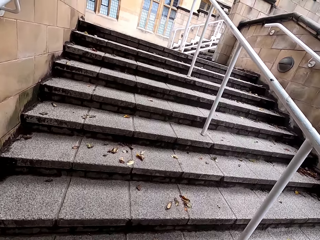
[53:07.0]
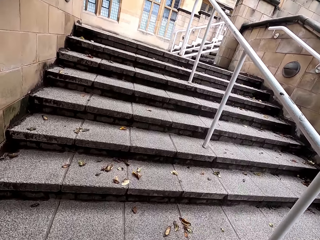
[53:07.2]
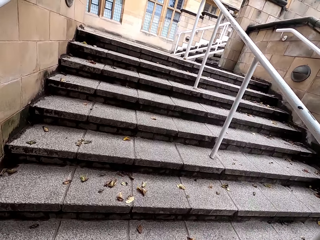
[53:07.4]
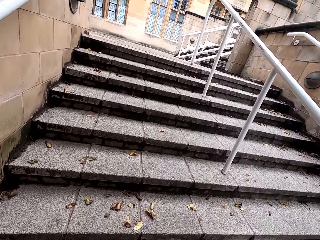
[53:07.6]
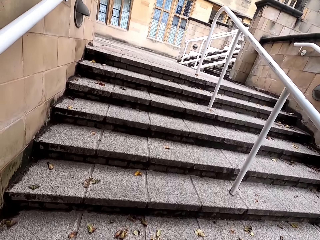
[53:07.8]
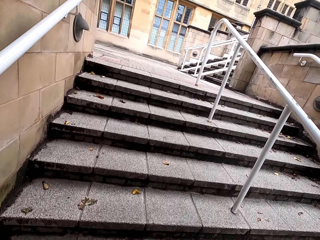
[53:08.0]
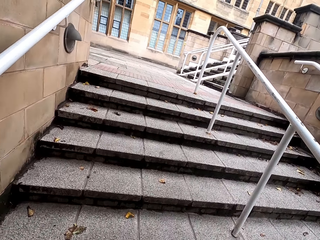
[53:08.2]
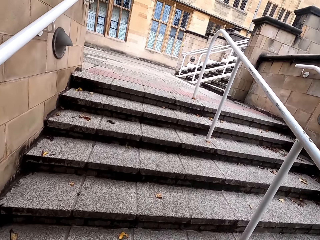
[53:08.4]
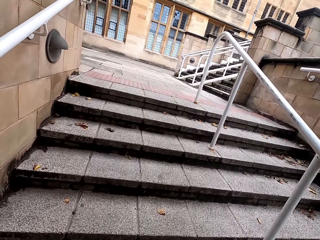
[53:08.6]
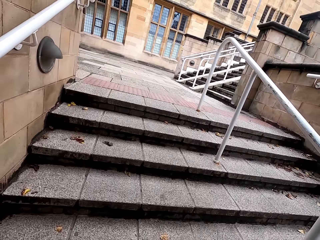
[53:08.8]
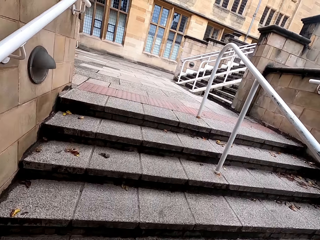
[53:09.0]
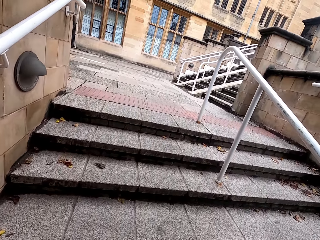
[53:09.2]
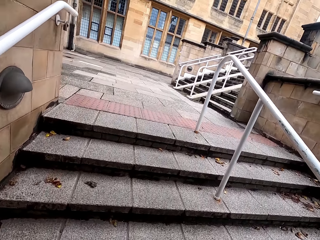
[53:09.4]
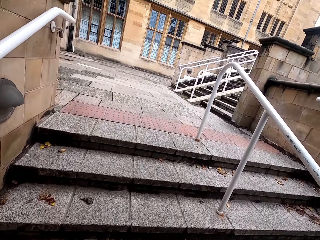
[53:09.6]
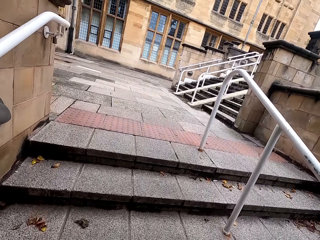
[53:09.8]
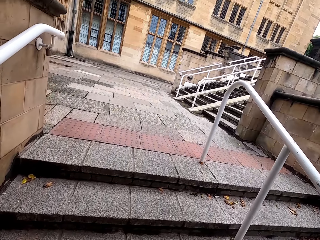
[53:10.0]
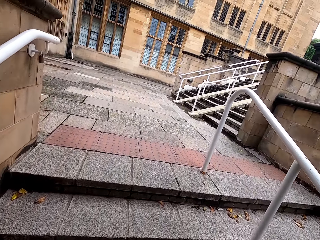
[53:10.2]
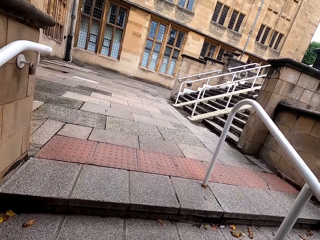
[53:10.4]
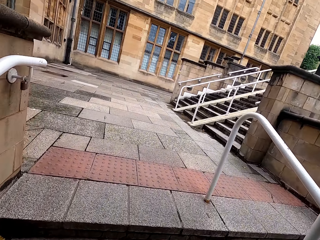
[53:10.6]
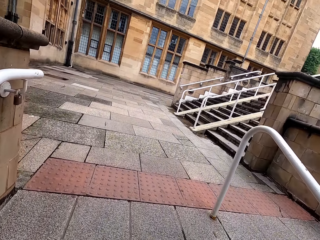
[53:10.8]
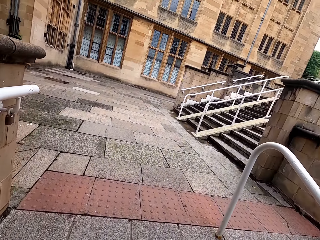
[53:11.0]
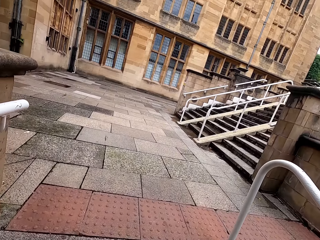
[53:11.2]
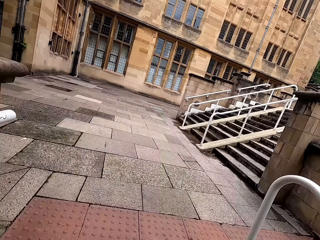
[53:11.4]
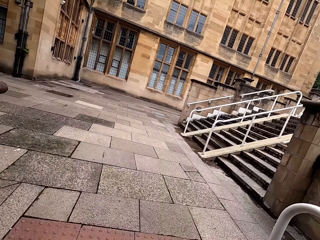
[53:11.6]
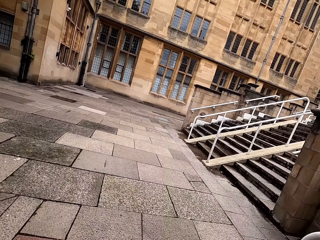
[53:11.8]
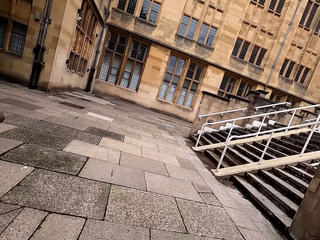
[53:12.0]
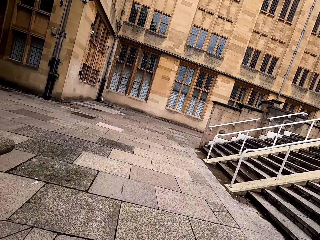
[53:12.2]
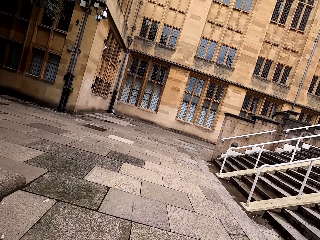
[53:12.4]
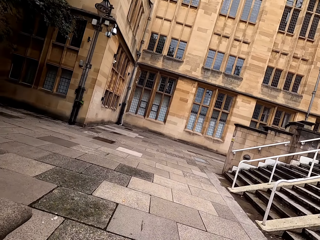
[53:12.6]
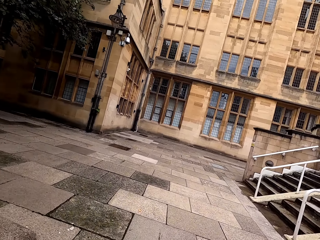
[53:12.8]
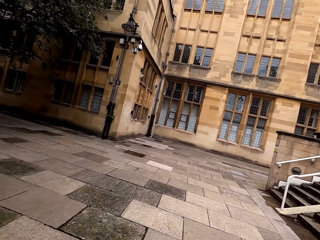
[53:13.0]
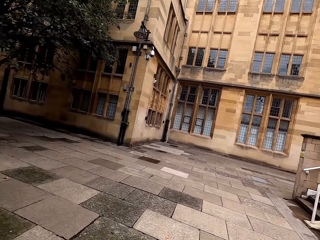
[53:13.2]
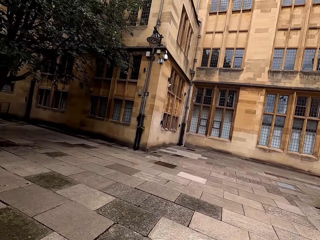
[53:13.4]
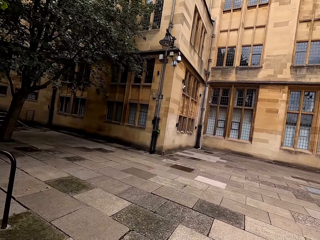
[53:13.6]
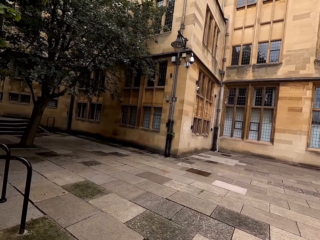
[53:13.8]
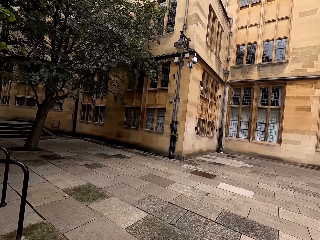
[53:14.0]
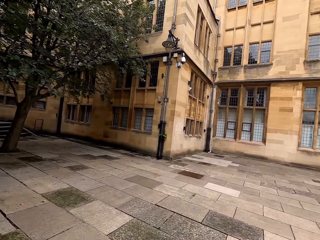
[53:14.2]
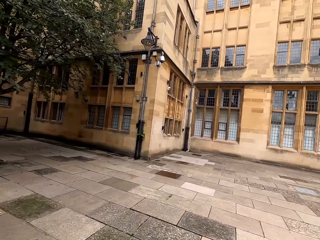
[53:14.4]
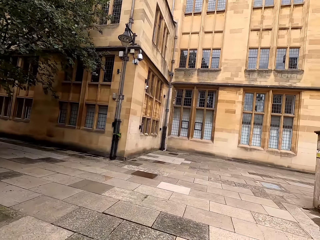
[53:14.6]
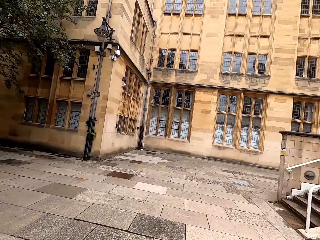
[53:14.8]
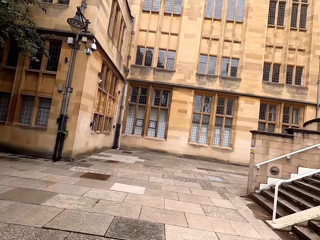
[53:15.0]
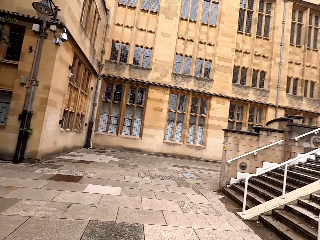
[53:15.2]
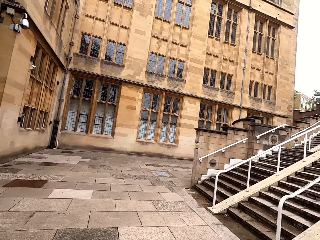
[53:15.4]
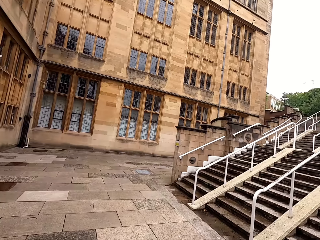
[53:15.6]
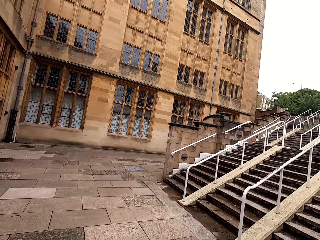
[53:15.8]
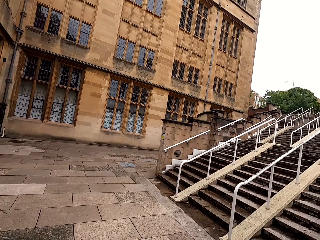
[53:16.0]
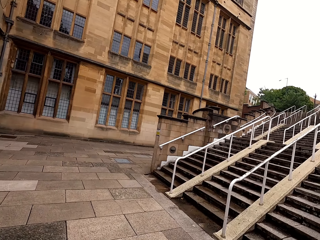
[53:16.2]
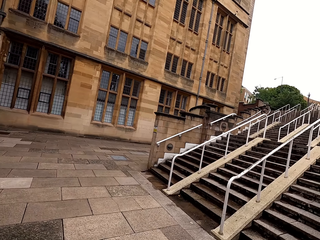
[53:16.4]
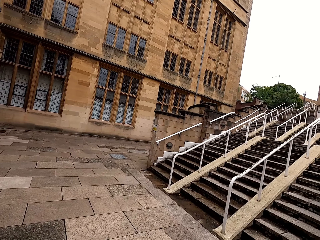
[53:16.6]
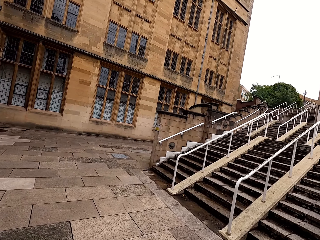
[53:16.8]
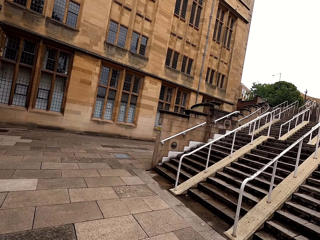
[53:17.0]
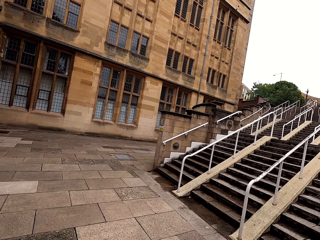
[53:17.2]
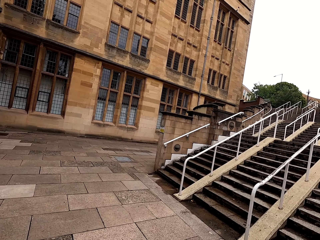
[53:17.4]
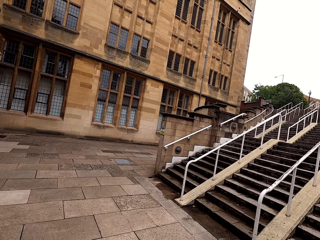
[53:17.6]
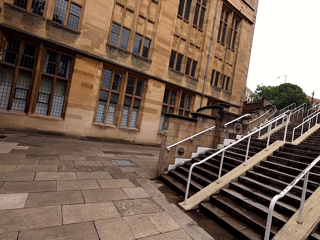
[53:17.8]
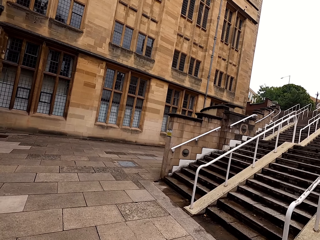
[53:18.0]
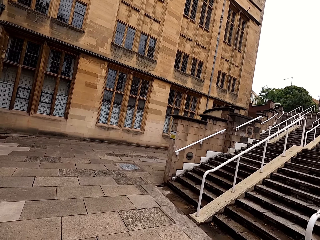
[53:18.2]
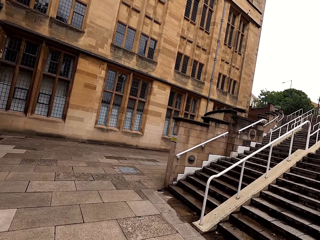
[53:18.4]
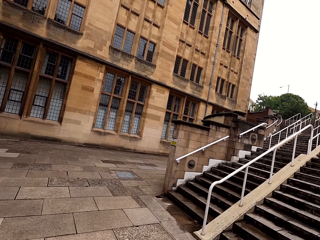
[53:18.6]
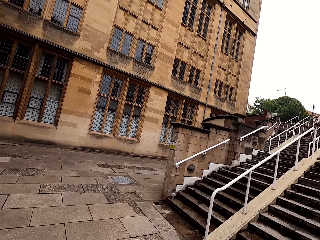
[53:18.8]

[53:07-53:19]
The camera wearer walks on the walkway.

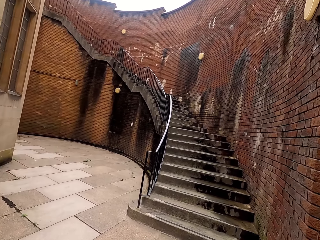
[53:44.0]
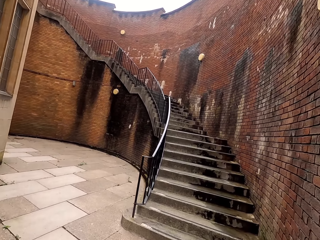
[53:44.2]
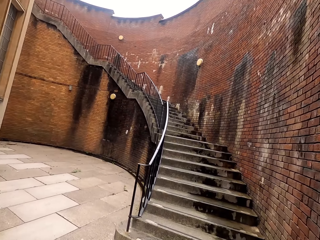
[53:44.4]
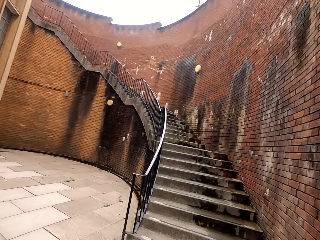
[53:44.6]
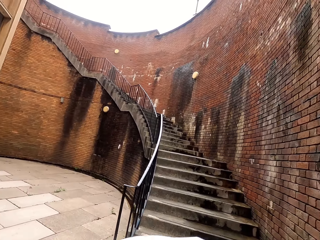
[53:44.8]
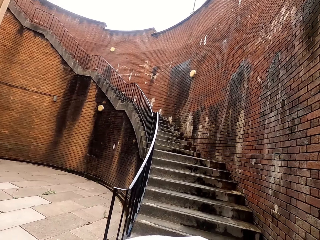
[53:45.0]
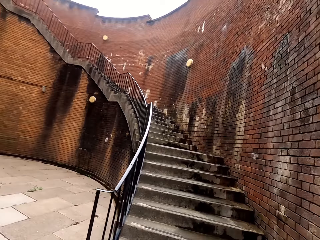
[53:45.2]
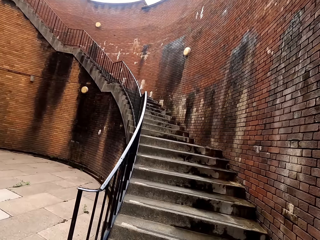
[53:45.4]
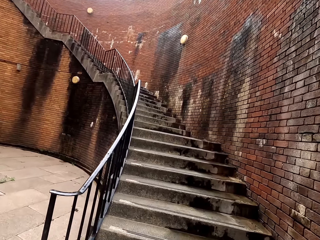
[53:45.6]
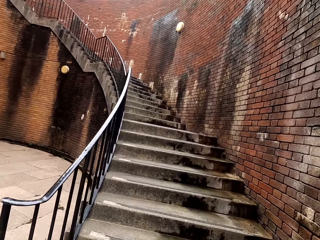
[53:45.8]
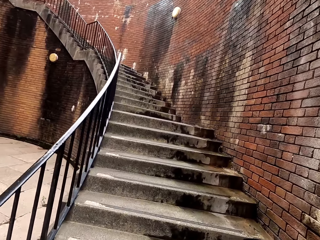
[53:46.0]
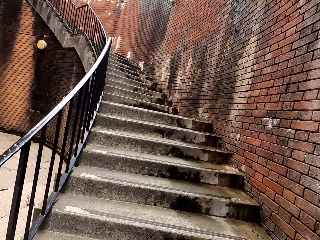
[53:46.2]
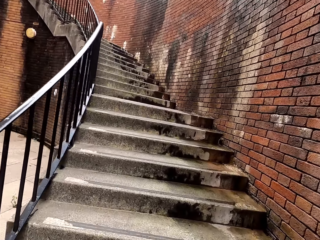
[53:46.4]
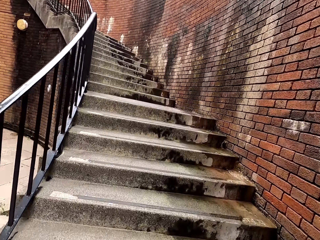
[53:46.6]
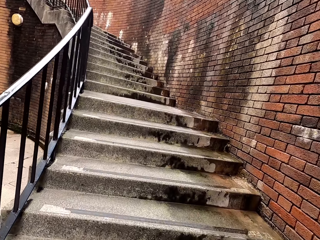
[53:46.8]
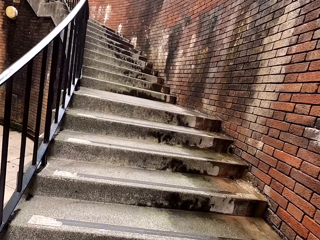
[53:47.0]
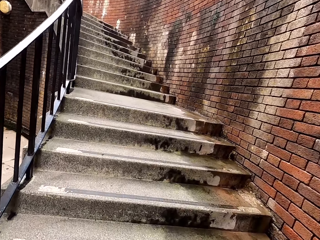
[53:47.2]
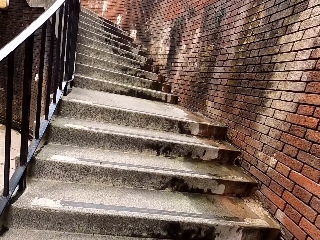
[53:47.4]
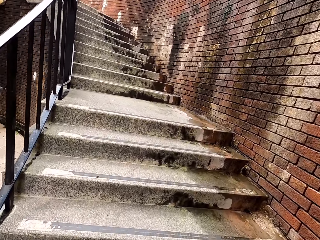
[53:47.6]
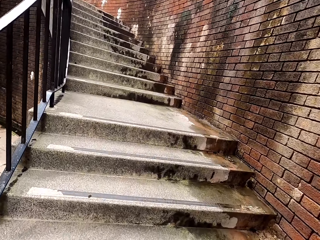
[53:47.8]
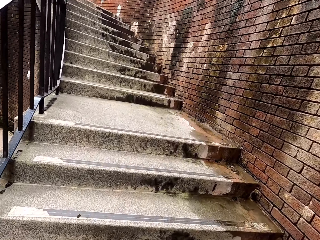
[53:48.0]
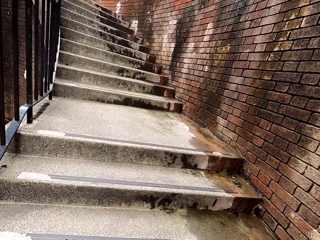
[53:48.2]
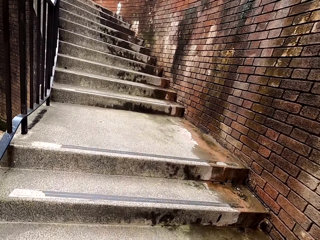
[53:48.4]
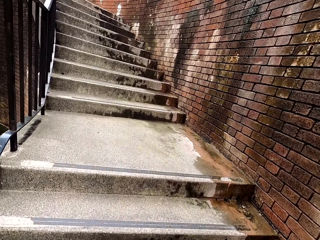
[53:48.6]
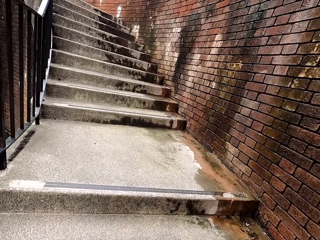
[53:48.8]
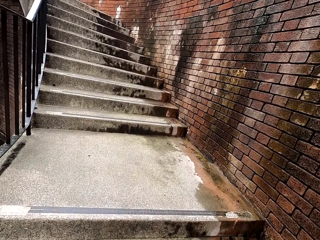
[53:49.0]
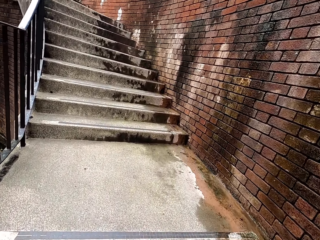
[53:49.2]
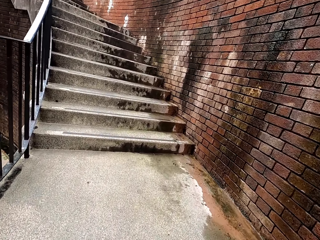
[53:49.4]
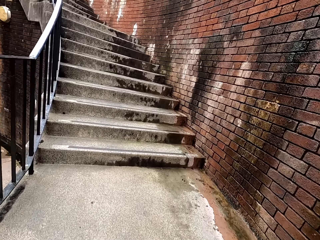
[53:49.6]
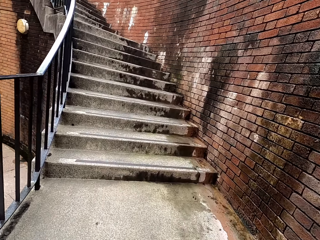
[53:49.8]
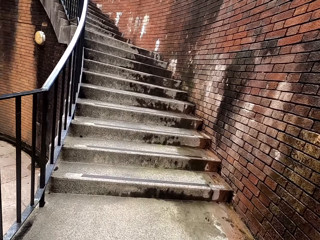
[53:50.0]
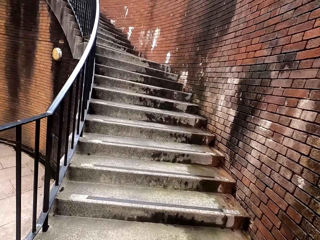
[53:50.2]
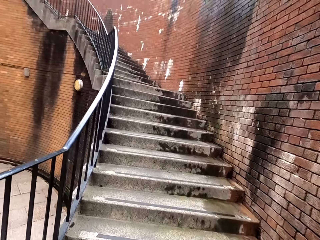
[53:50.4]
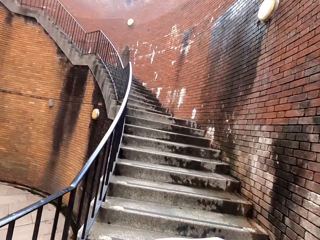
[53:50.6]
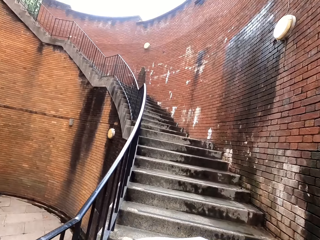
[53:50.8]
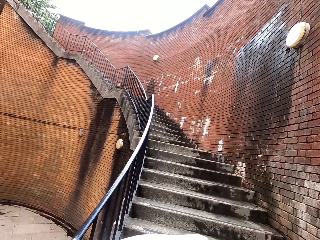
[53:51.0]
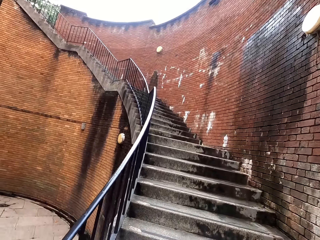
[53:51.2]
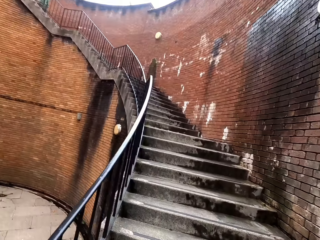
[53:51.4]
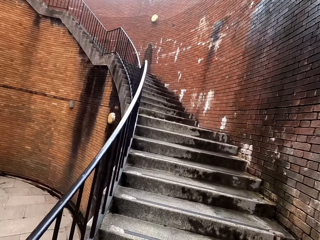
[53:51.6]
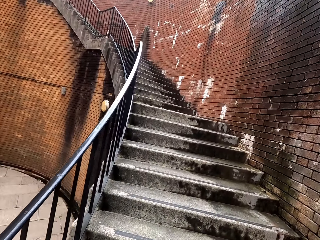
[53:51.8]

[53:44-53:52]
The camera wearer walks up the stairs.

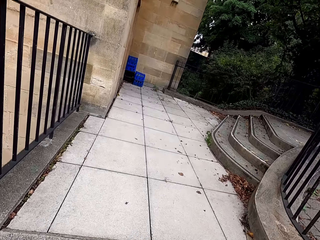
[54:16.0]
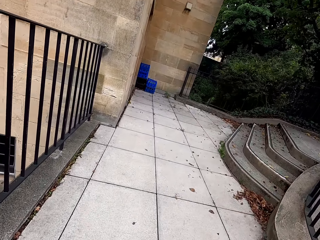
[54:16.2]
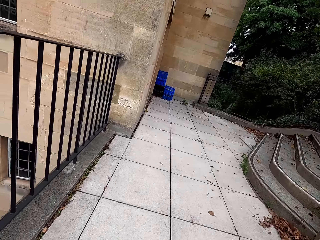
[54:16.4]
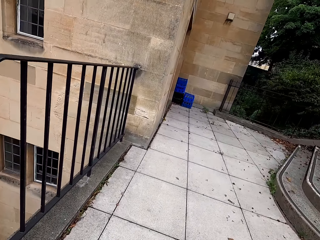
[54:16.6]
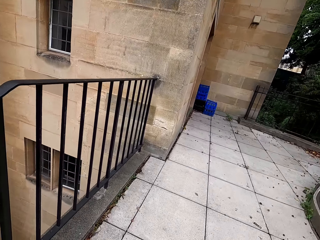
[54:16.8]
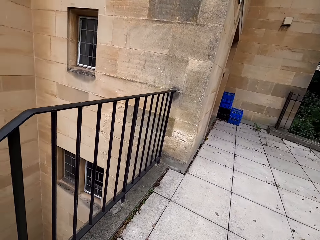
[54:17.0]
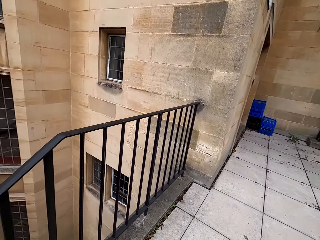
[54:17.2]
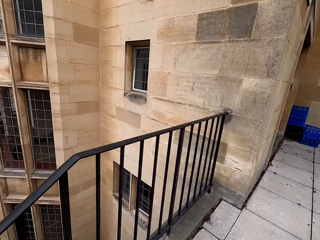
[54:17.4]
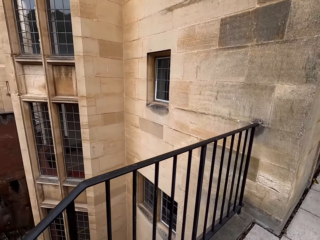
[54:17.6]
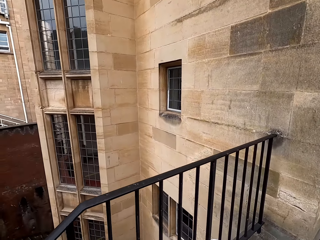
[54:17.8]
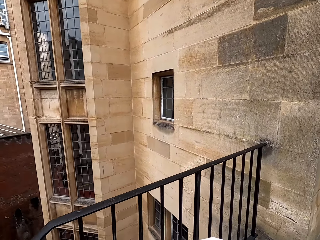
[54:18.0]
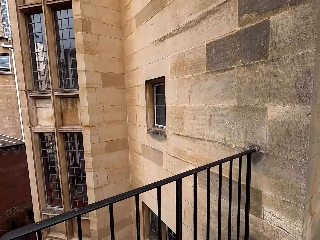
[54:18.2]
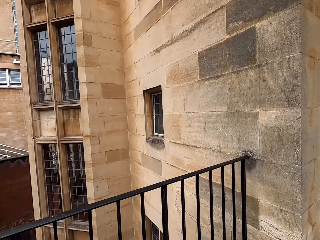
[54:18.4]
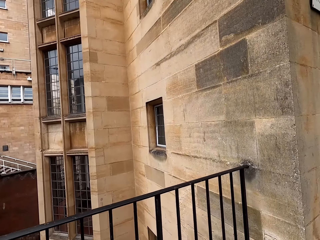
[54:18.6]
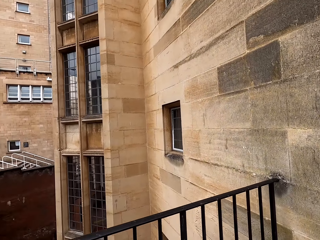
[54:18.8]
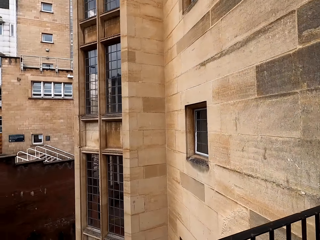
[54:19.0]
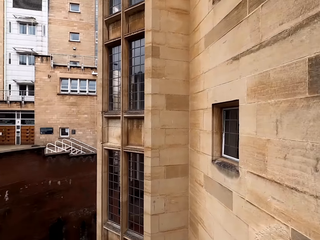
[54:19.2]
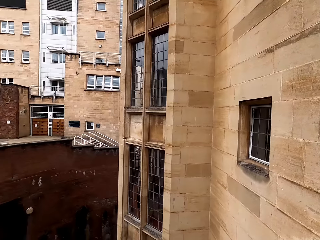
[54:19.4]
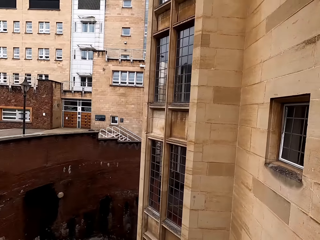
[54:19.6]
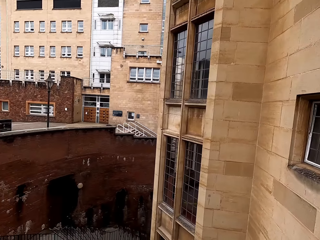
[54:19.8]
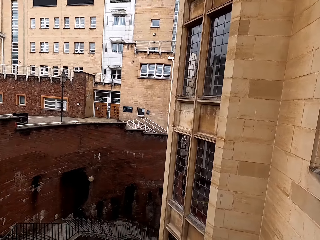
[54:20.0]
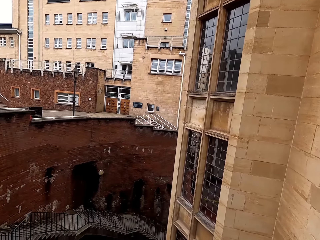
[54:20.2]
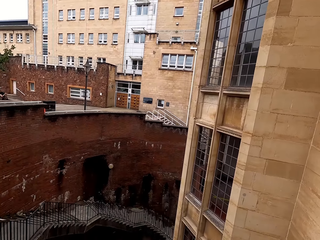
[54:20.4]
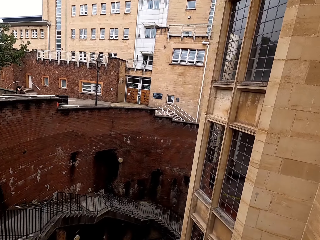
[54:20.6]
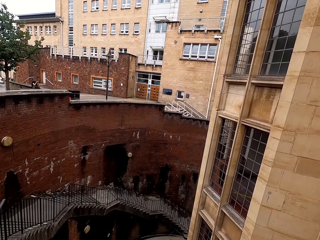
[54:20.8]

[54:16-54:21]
The camera wearer looks around. They walk outside.
